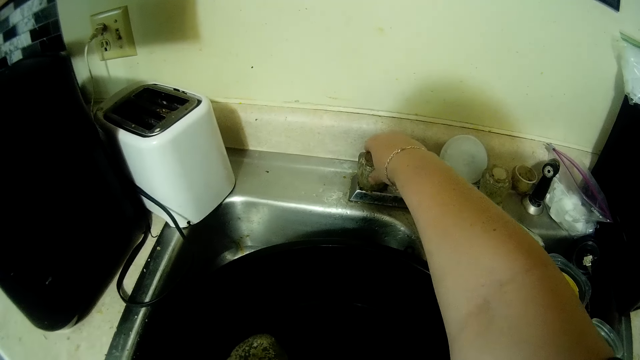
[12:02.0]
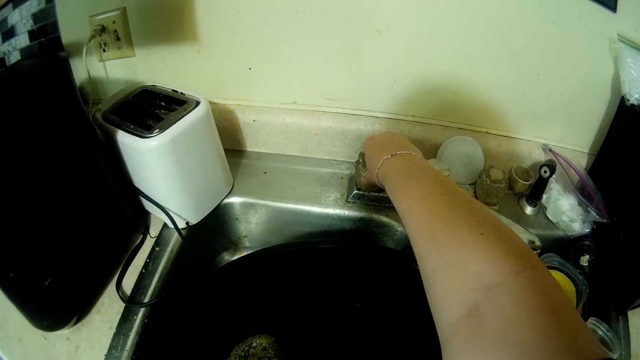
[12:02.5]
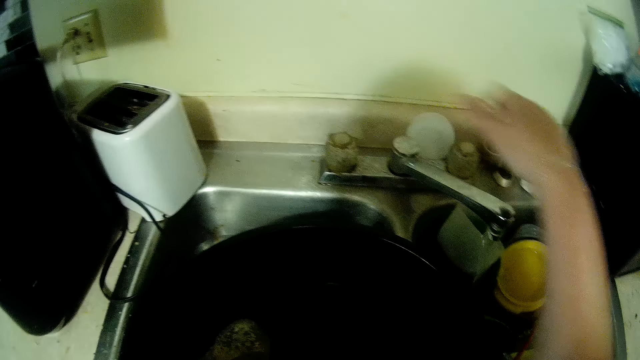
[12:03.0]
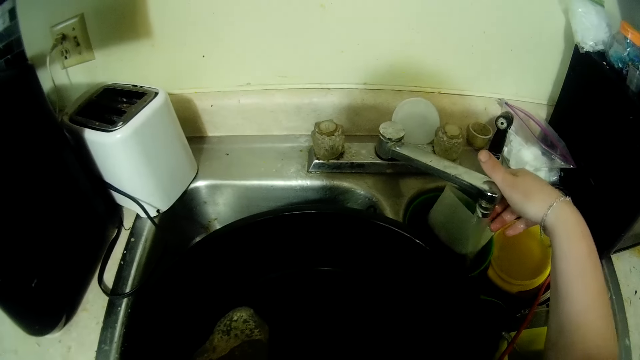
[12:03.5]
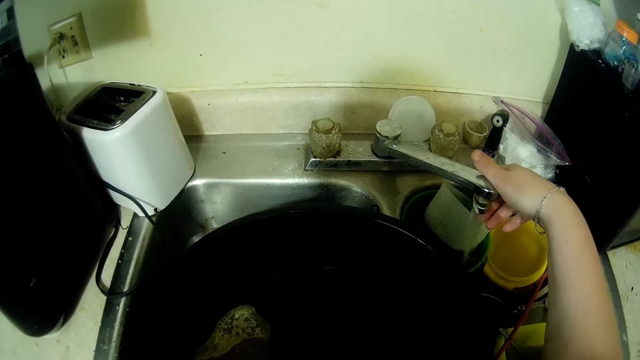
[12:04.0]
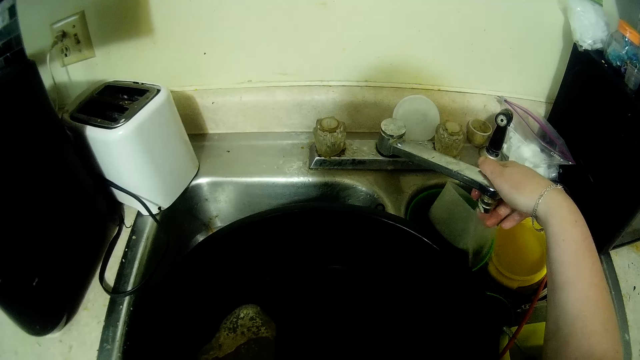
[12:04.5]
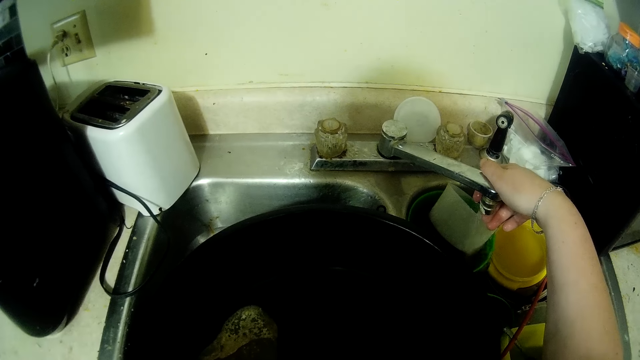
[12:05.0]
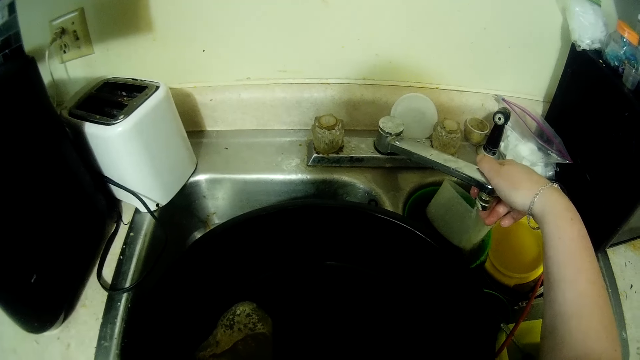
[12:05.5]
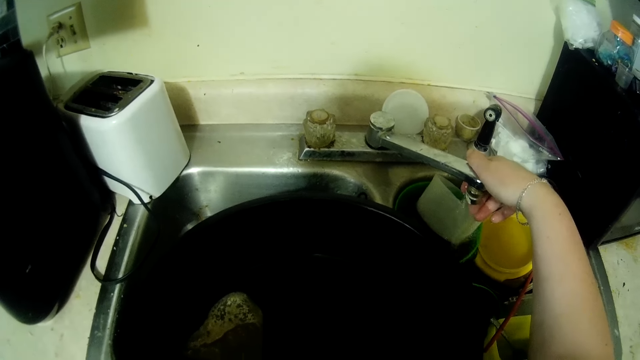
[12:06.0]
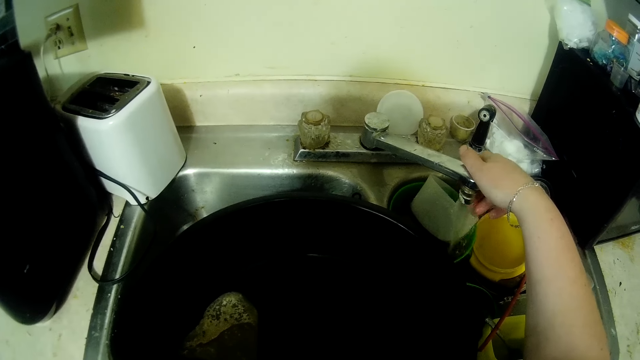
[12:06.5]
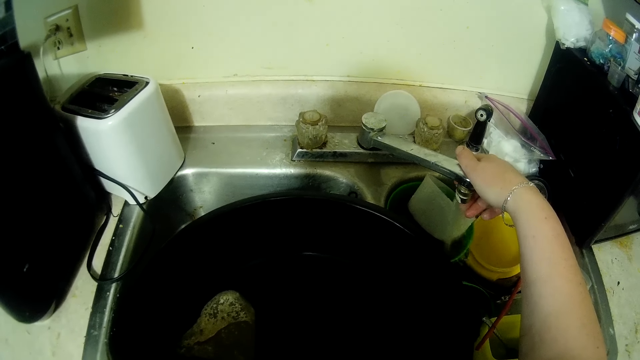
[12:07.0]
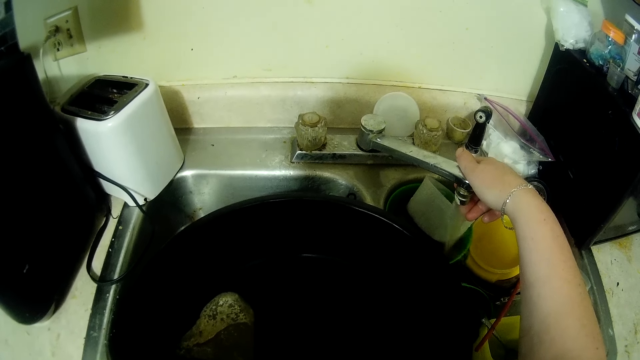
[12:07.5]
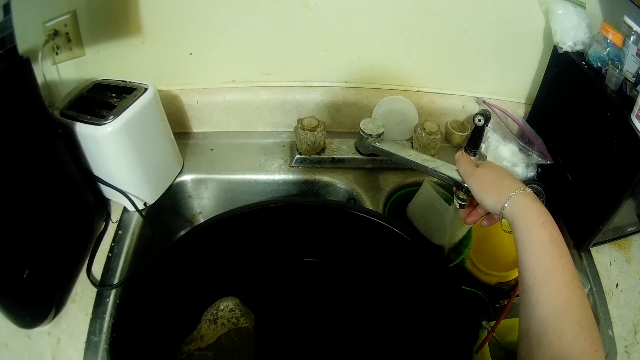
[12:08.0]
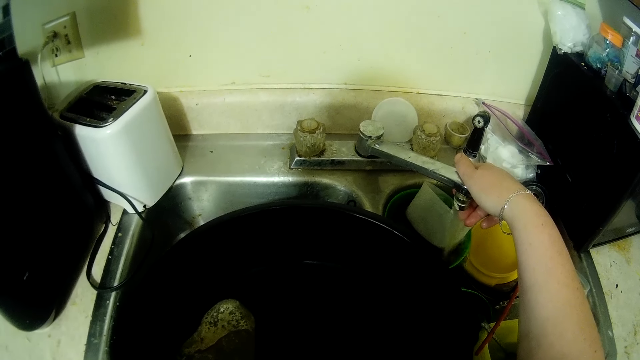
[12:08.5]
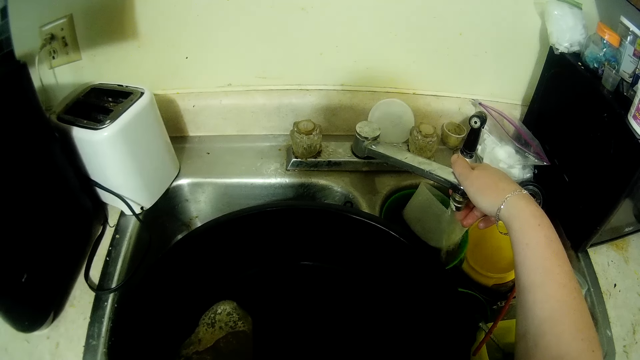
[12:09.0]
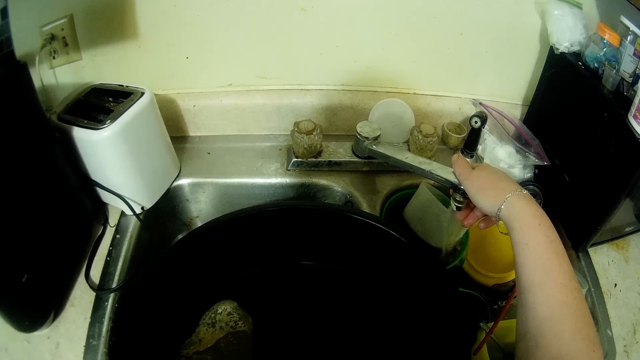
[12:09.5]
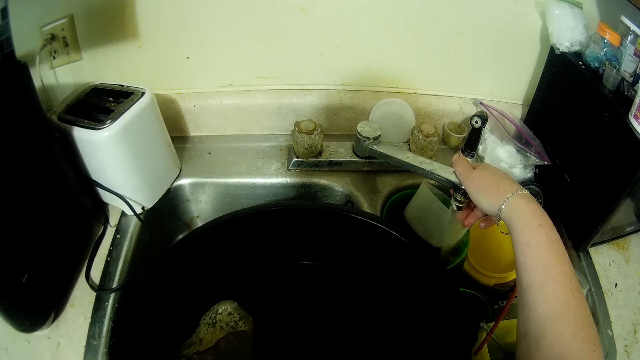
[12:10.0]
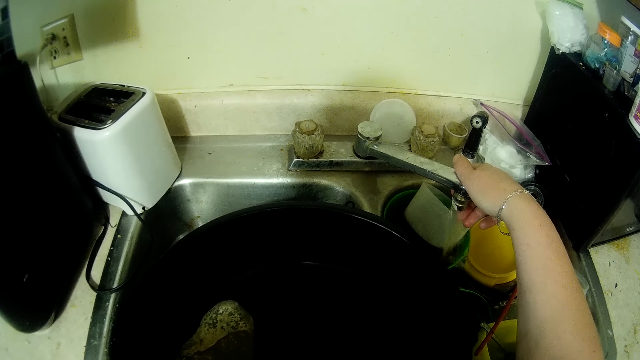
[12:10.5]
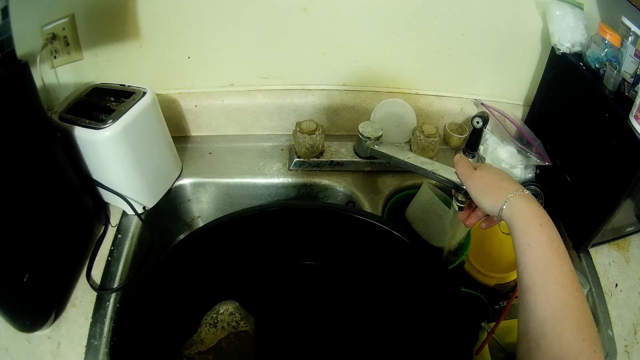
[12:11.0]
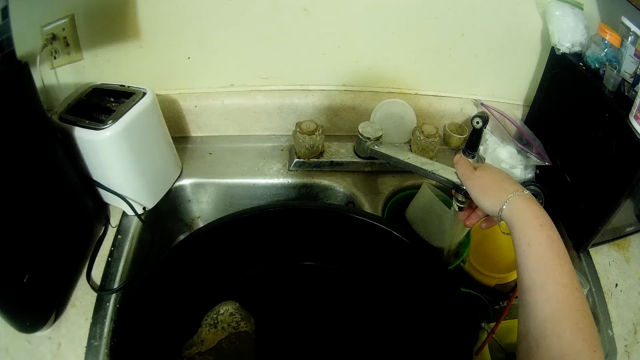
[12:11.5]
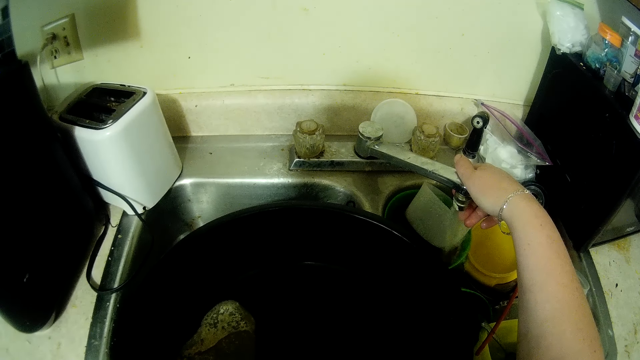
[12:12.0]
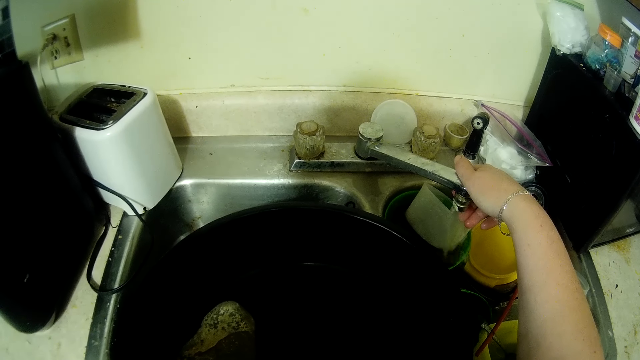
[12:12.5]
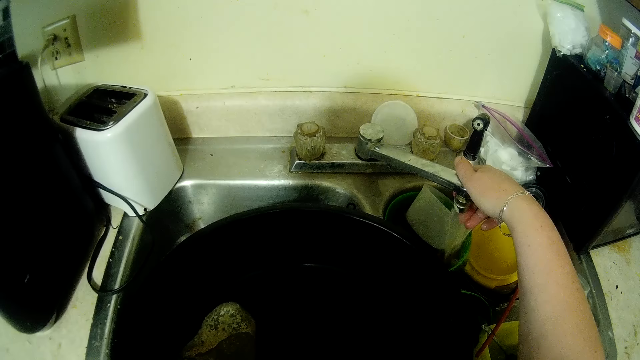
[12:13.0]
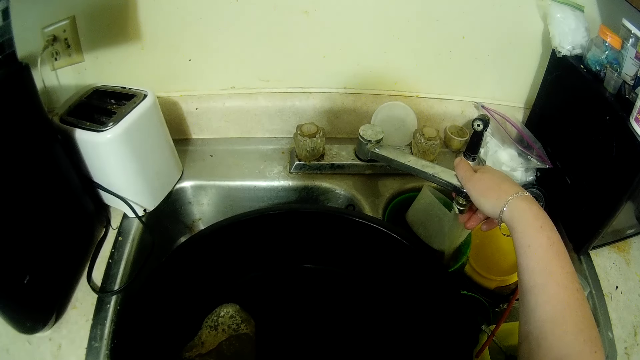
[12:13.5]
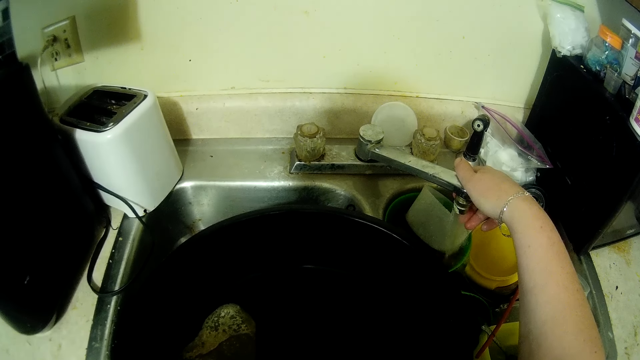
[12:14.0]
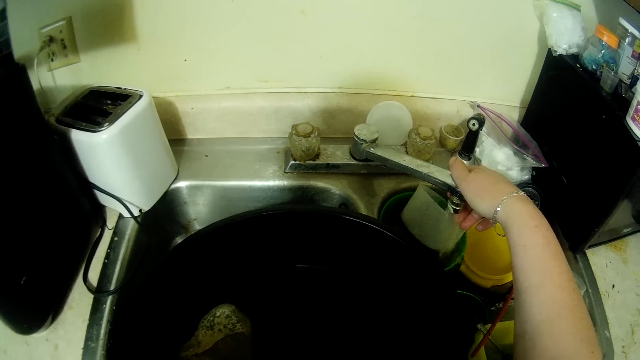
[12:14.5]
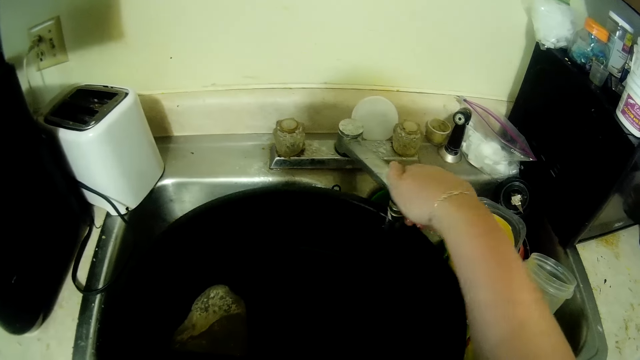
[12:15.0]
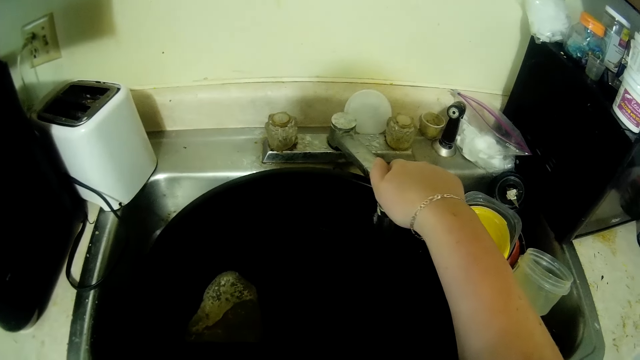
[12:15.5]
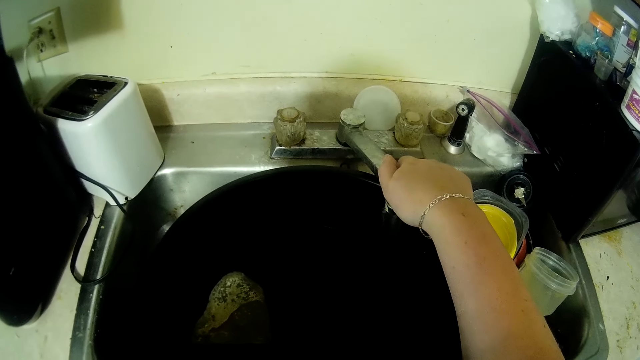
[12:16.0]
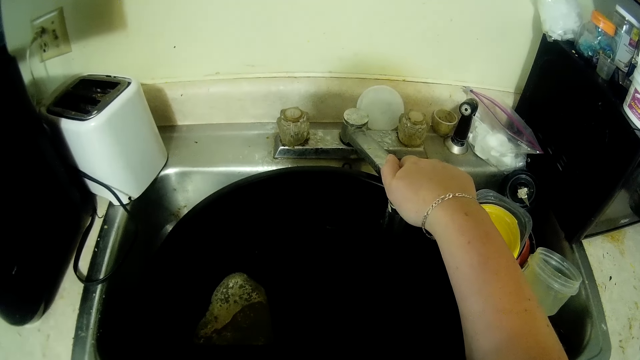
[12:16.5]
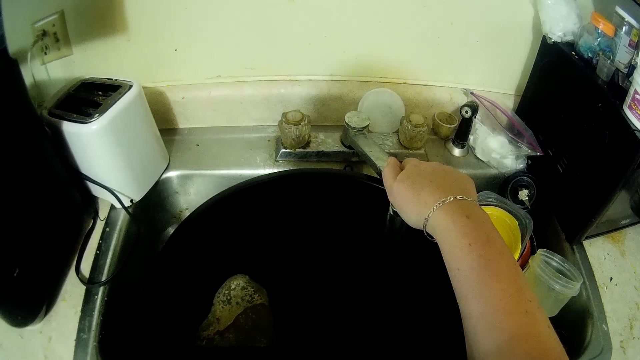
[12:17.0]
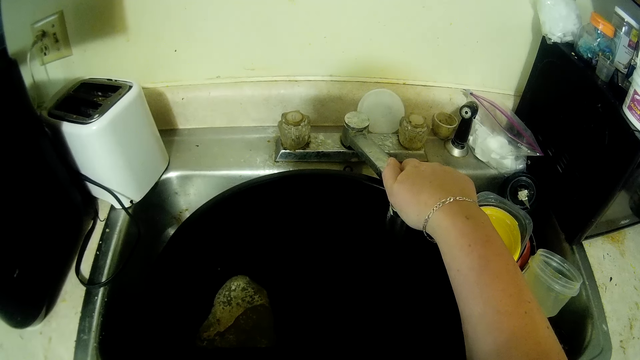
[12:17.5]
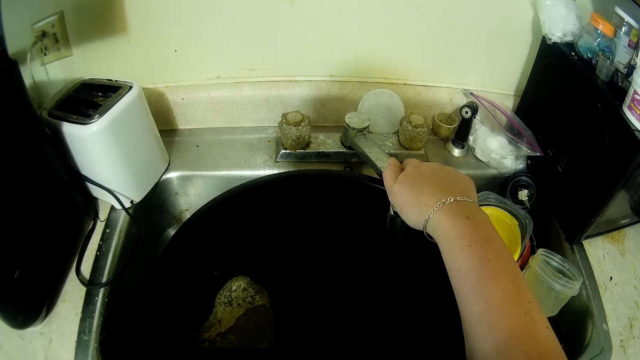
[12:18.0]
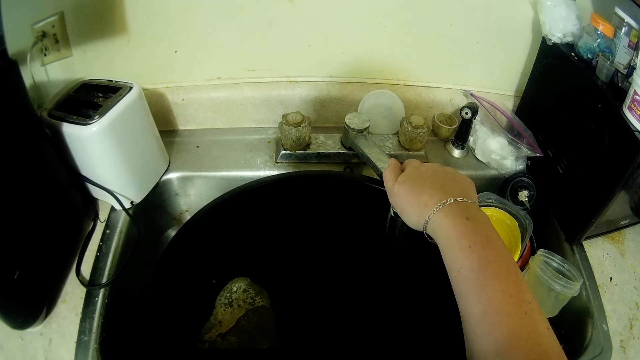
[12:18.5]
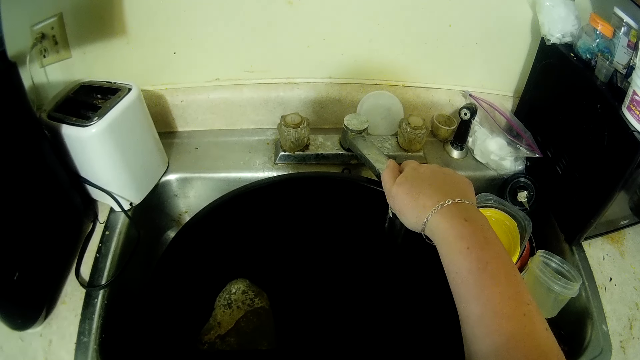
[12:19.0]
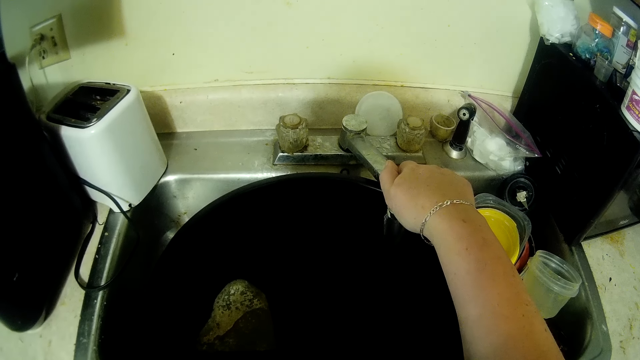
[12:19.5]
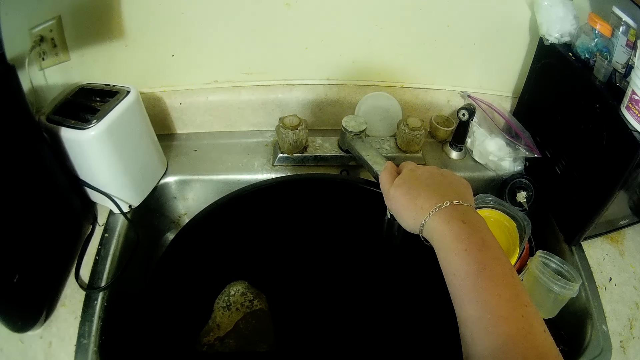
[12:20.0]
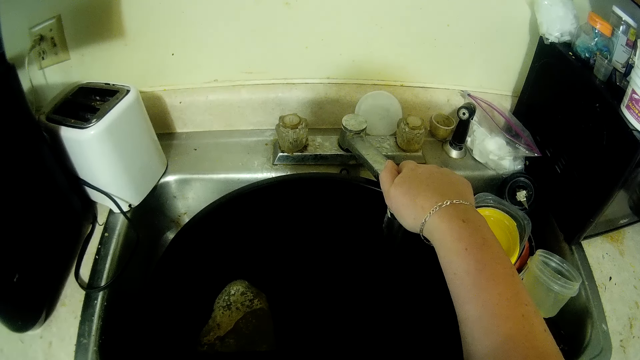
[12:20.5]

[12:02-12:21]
The camera wearer adjusts the knob of the tap with her right hand. She feels the running water. She wets her right hand with the water from the tap. She moves the kitchen tap over the basin. She fills the black bowl with water from the running tap.

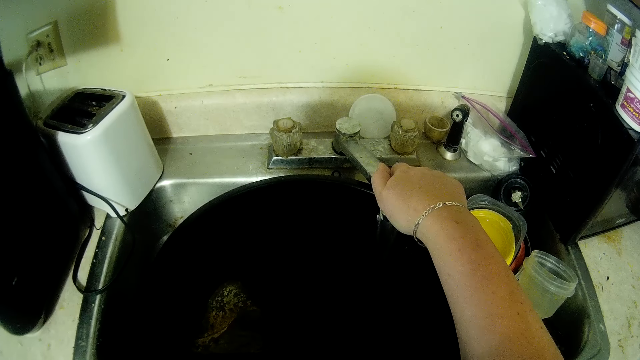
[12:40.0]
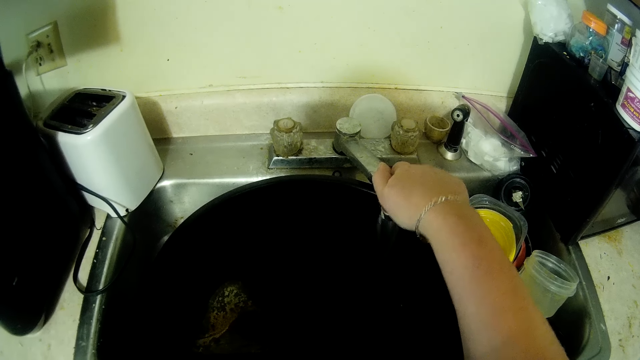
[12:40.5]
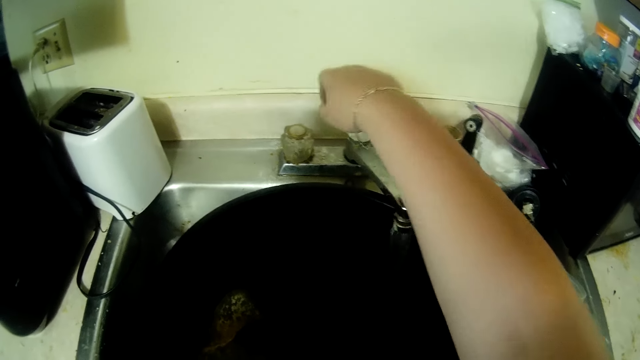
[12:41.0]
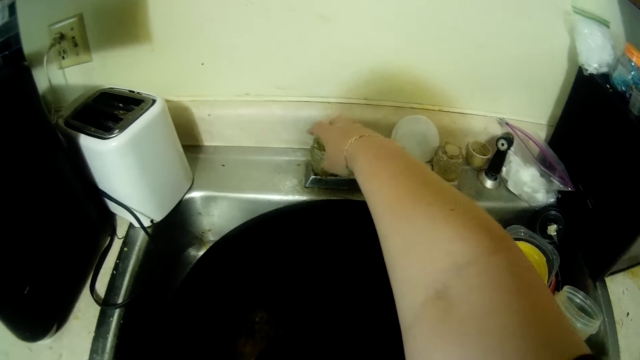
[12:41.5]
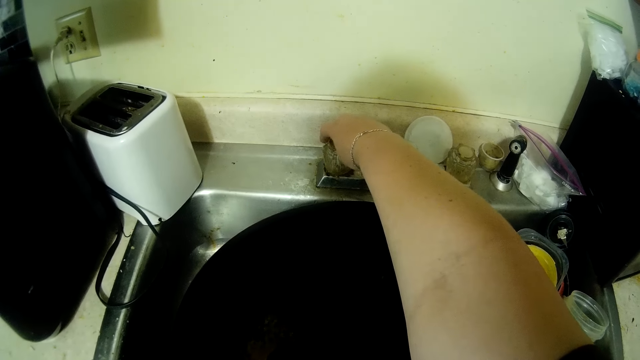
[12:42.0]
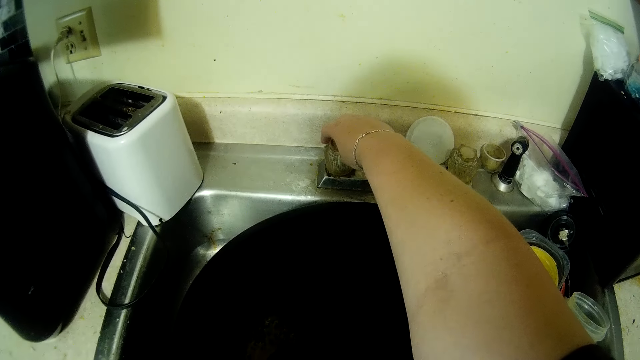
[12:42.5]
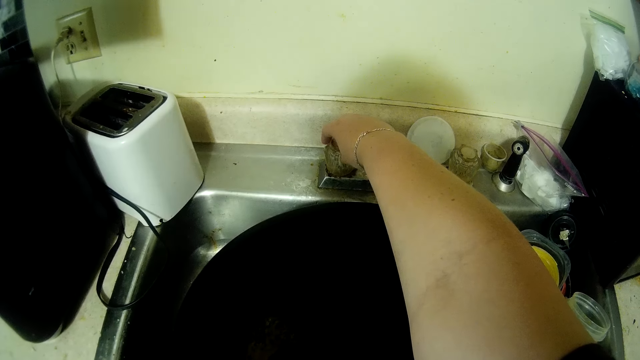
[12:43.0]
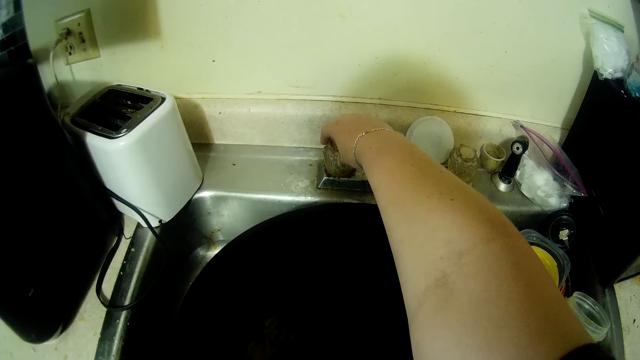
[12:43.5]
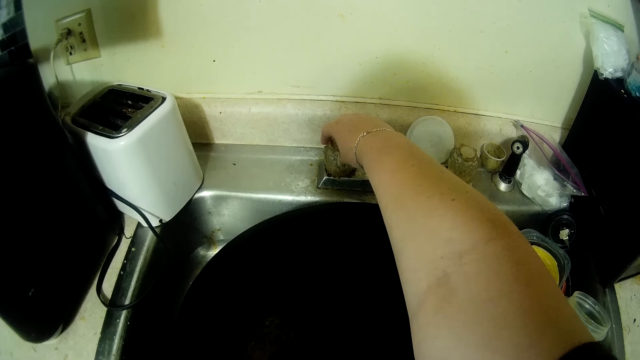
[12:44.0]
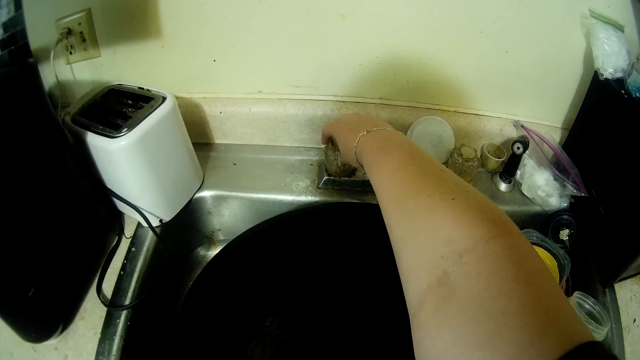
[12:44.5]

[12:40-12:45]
The camera wearer holds the tap knob with her right hand.
